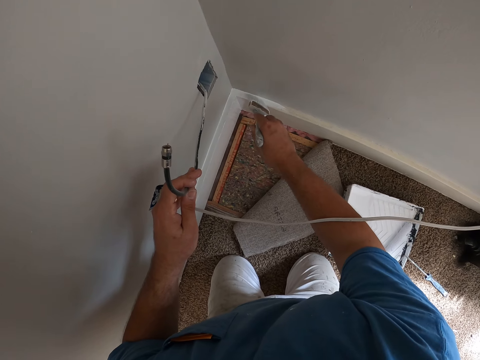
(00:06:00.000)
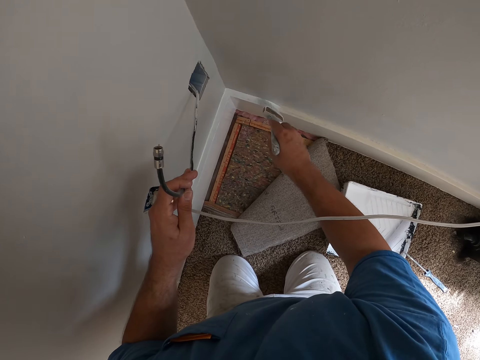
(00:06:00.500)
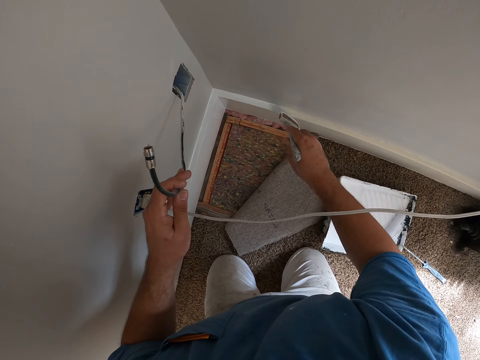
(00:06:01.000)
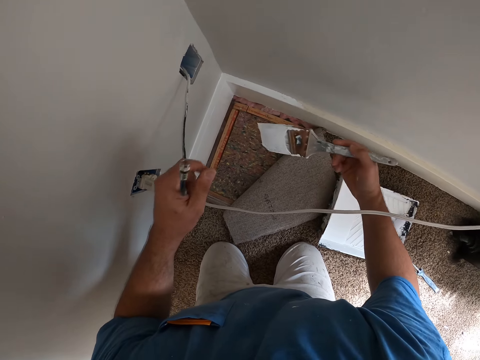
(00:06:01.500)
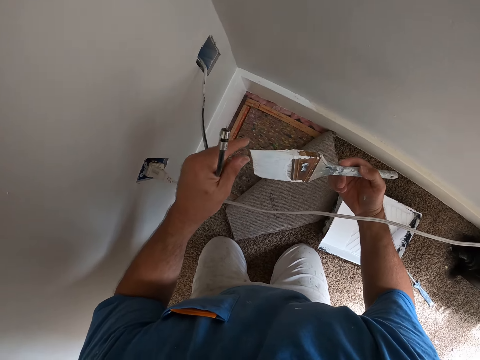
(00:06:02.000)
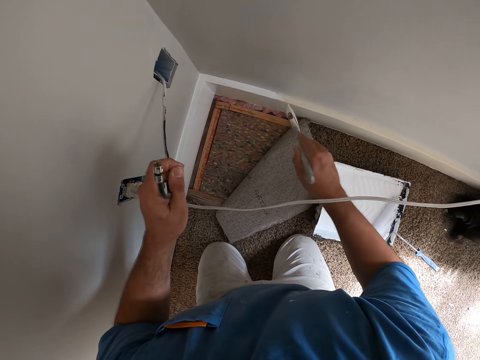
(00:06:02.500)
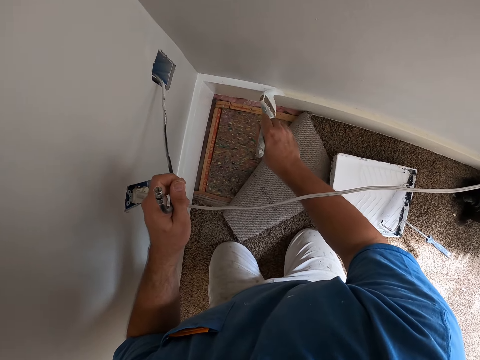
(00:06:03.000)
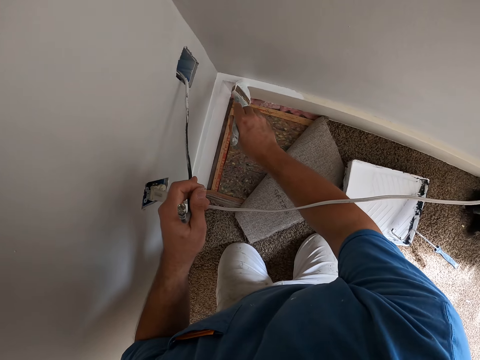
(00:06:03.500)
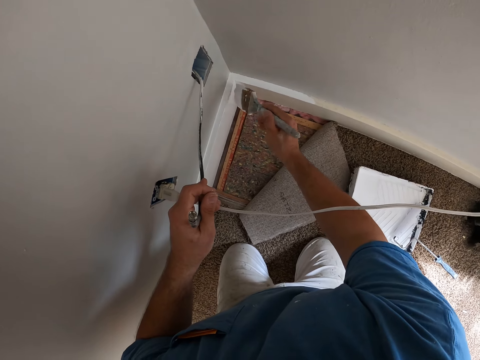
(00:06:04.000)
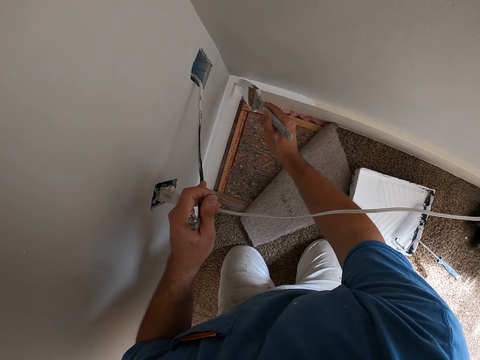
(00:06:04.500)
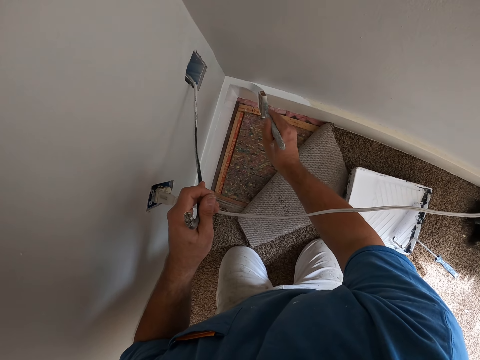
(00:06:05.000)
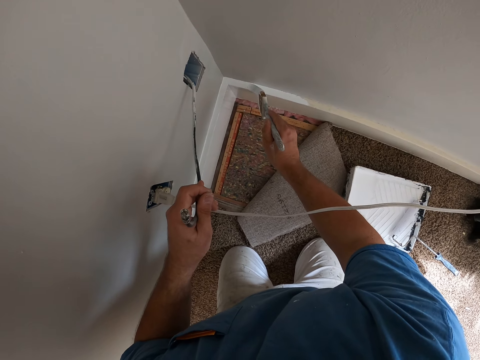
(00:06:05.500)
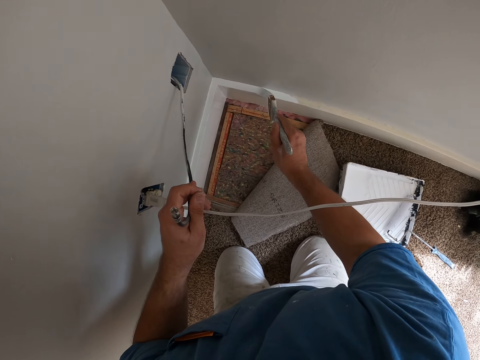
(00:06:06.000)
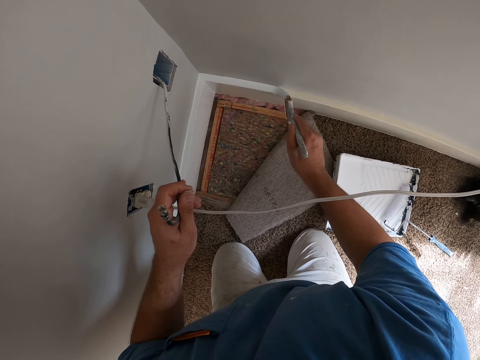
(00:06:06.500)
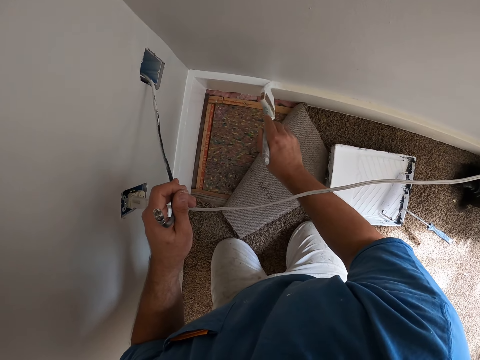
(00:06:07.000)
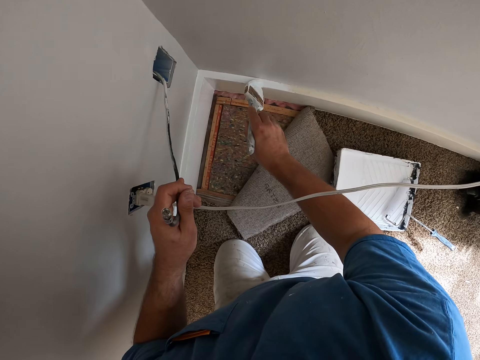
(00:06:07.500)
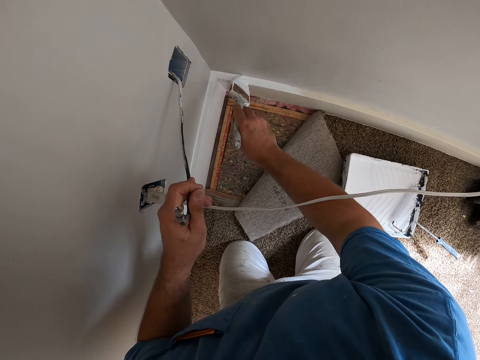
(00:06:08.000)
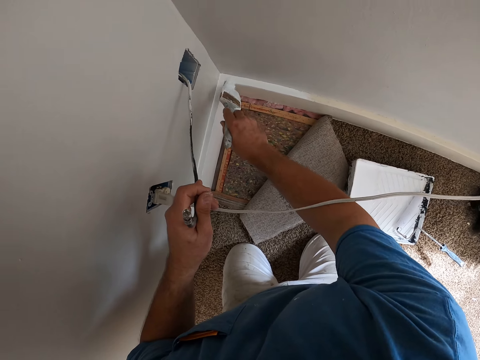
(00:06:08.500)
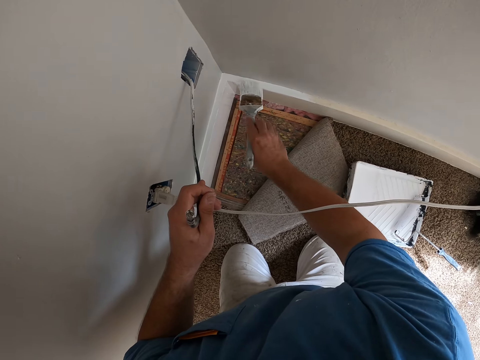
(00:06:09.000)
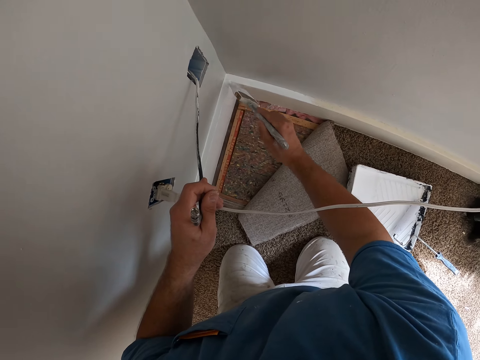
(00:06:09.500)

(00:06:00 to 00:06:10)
The camera wearer touches the paint brush. They align the paint brush. They paint a wall. They paint the baseboard.

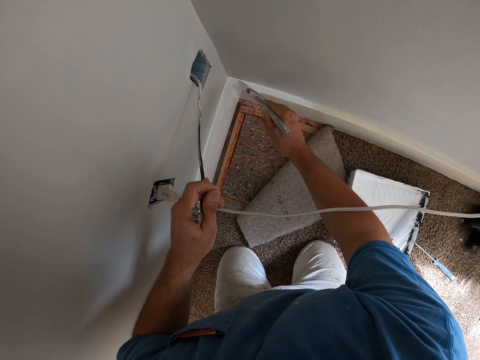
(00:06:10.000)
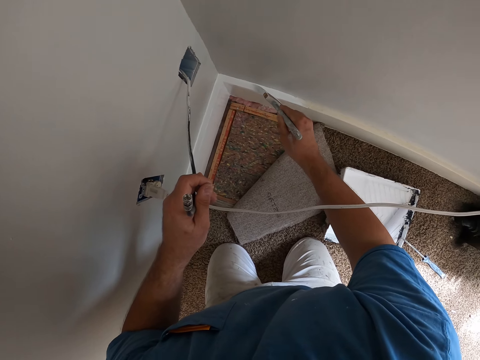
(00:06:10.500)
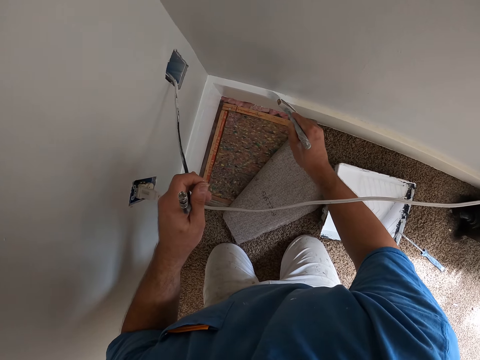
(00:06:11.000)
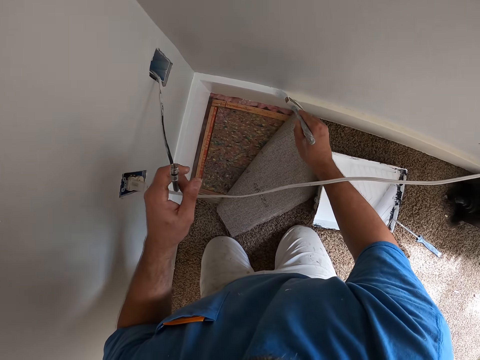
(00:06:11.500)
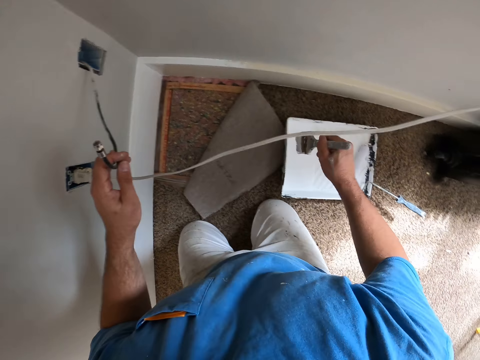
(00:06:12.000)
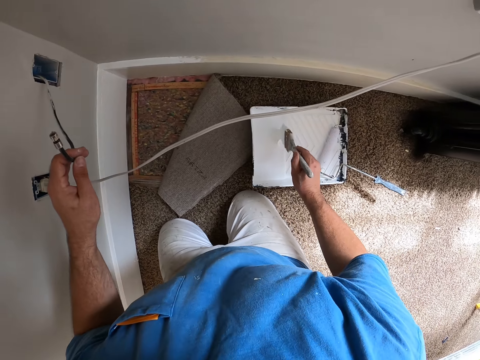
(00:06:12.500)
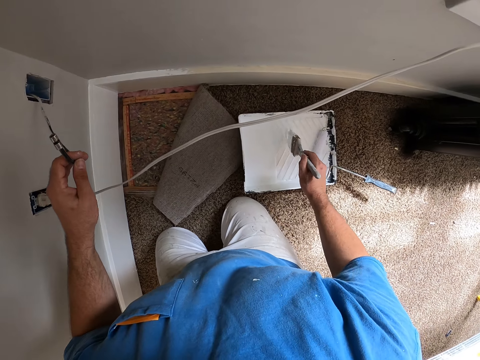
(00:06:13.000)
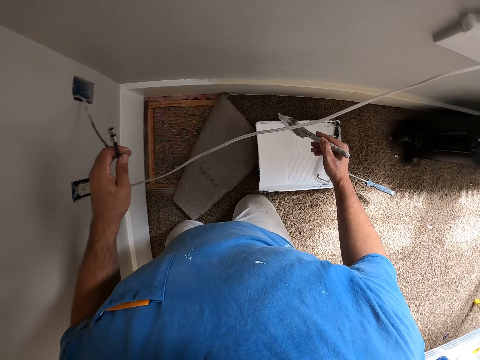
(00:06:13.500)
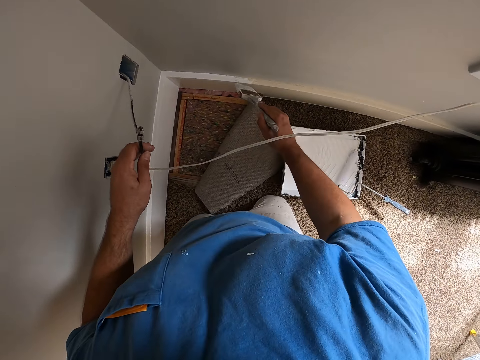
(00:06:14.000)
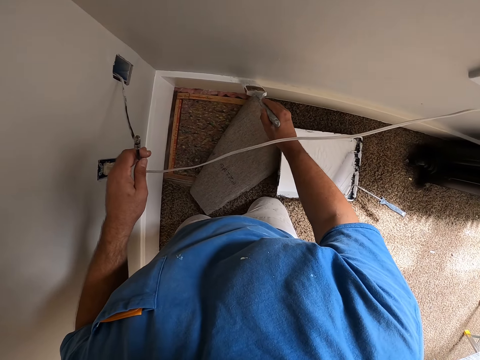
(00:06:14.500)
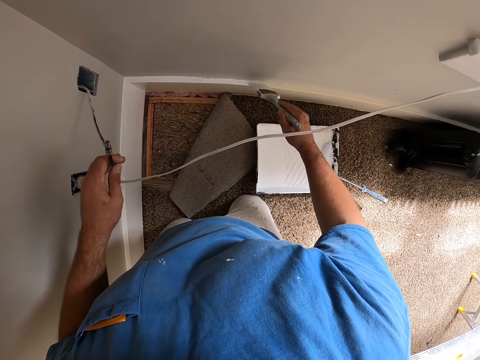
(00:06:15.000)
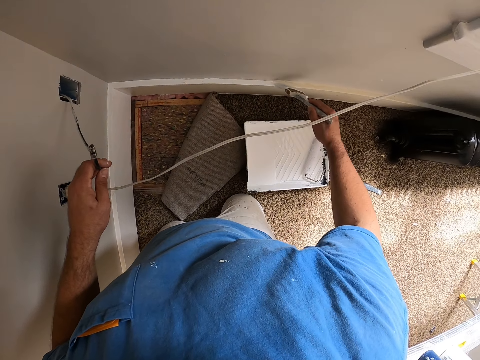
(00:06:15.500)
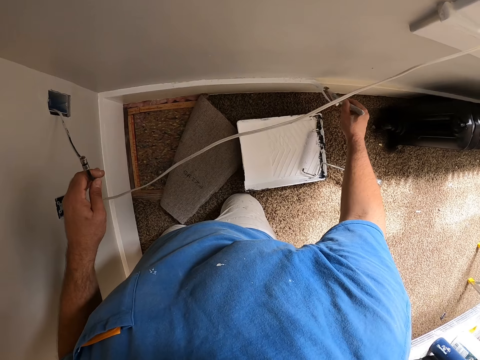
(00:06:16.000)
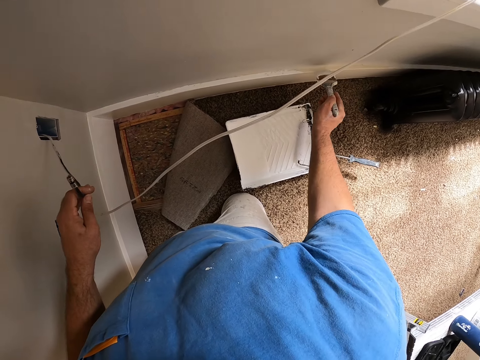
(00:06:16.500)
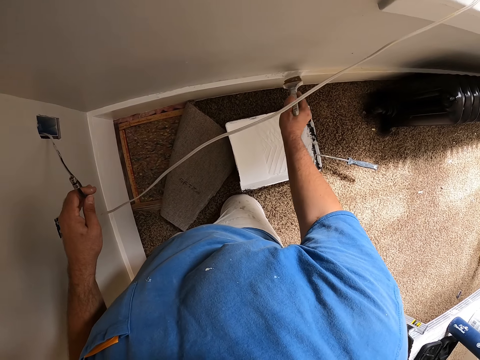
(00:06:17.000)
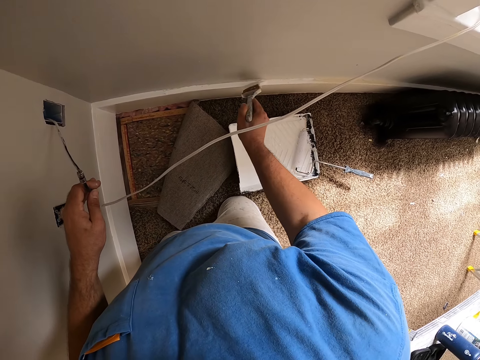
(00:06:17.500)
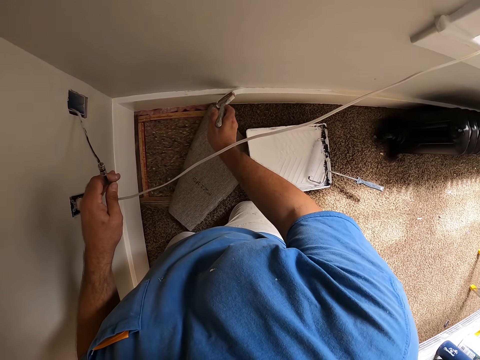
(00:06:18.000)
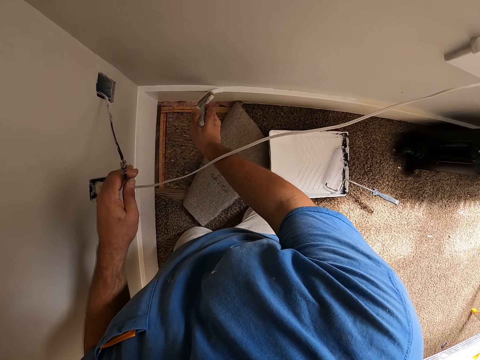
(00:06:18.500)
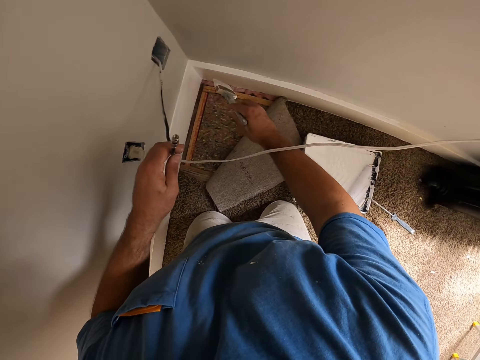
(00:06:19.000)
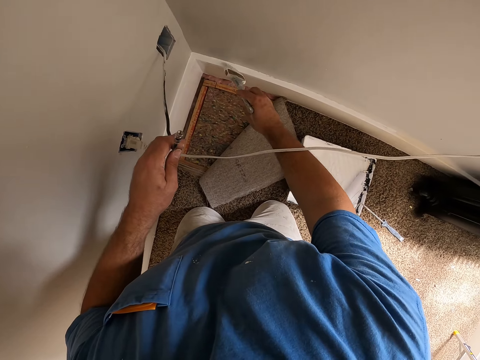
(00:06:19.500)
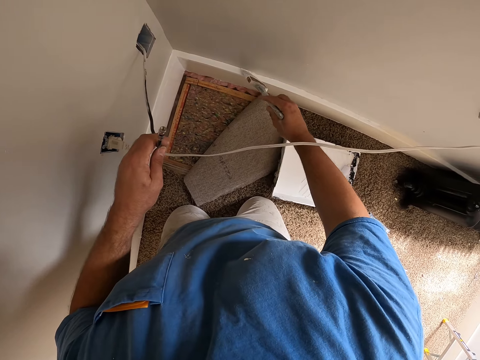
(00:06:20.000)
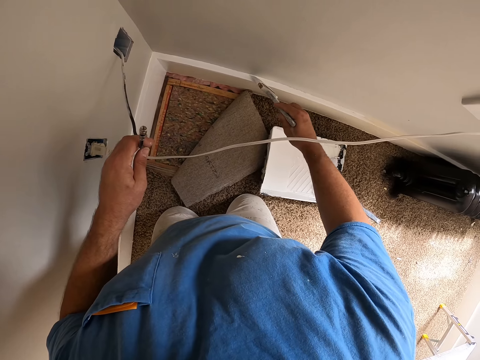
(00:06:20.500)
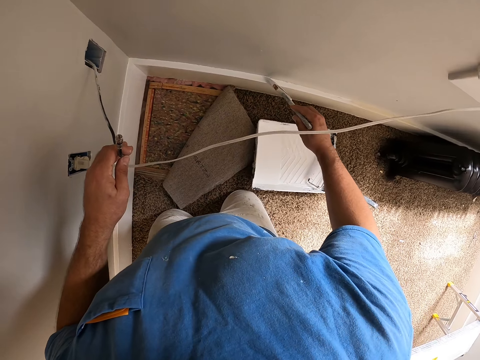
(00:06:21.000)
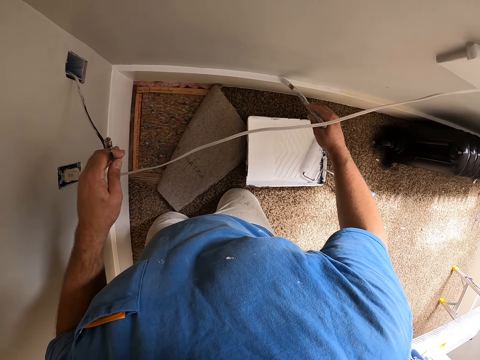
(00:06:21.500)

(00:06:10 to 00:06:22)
The camera wearer dips a paint brush in a paint can. They paint a wall or baseboard.

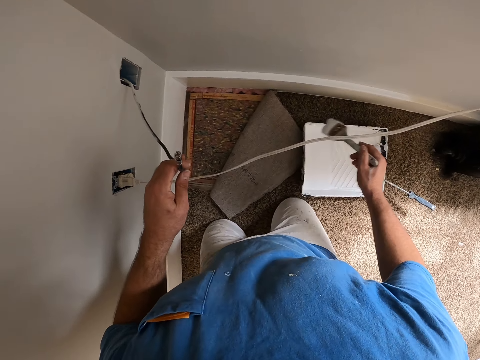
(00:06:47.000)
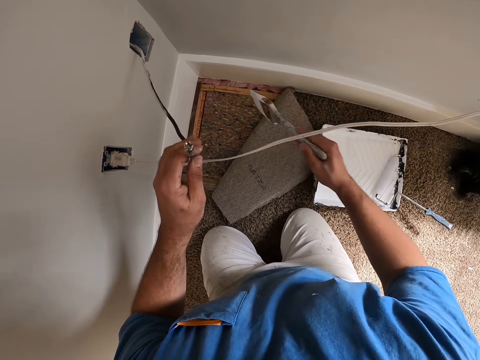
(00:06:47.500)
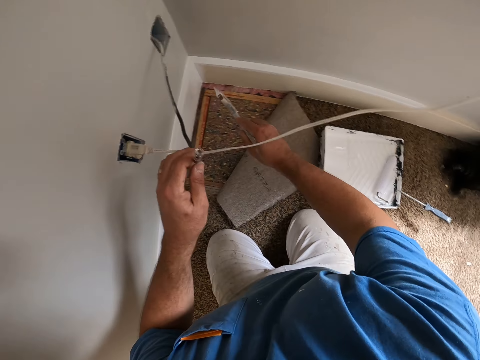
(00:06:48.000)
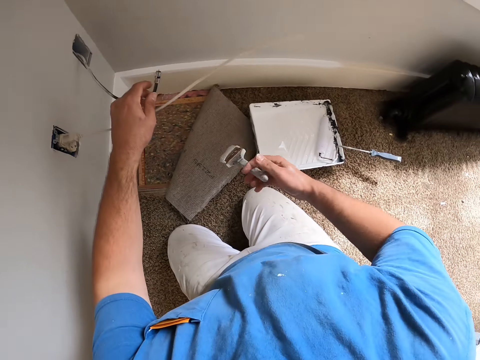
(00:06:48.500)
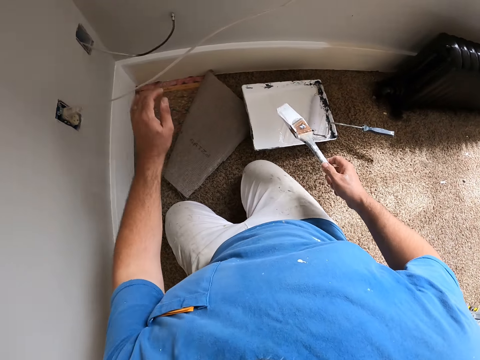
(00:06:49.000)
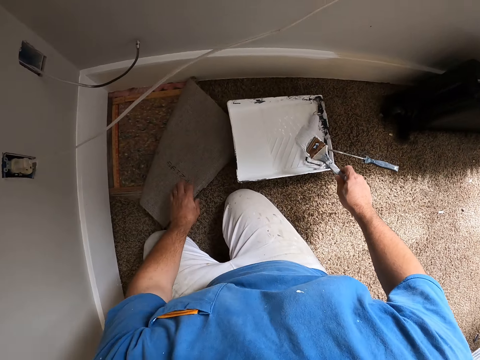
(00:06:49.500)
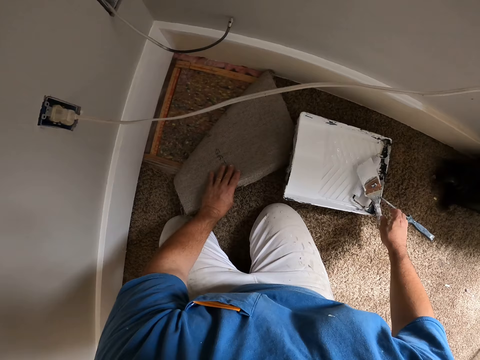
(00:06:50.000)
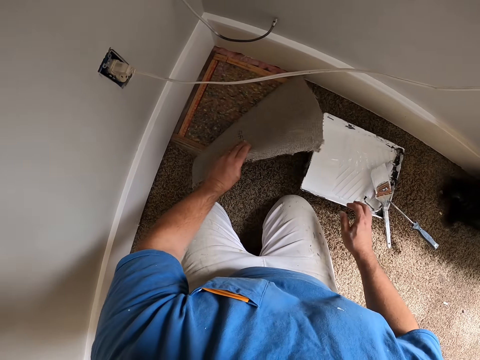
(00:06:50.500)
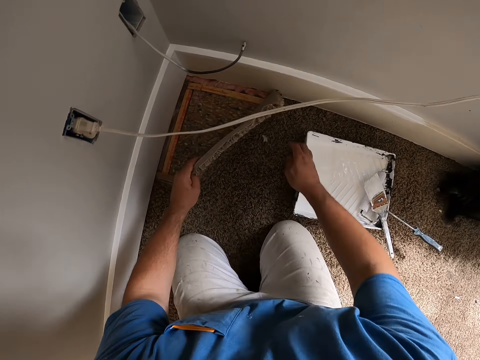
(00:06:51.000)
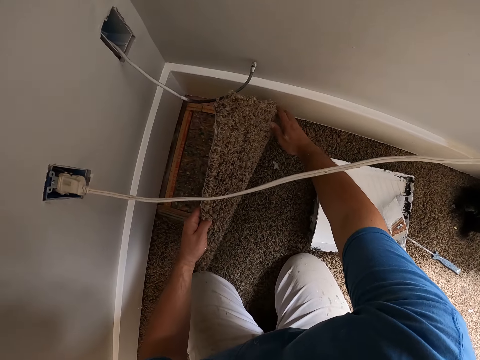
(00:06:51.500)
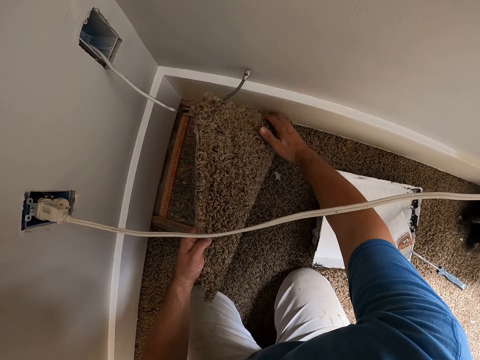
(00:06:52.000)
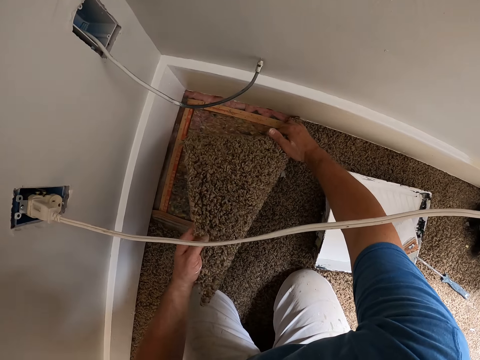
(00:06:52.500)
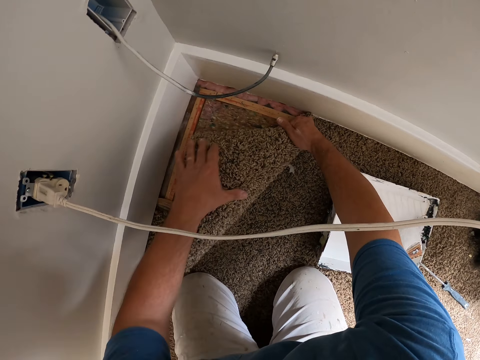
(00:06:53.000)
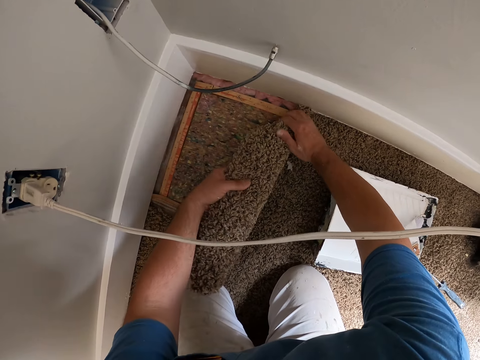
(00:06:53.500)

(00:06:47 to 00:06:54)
The camera wearer drops down a wire. They put a paint brush in a paint can. They touch the rug and fold a carpet.
